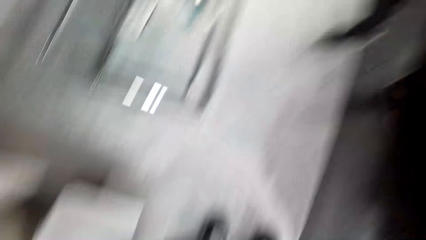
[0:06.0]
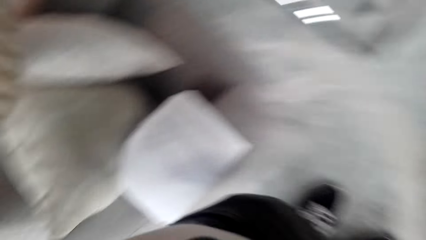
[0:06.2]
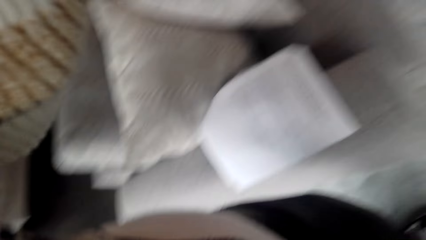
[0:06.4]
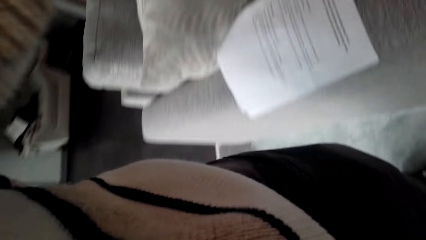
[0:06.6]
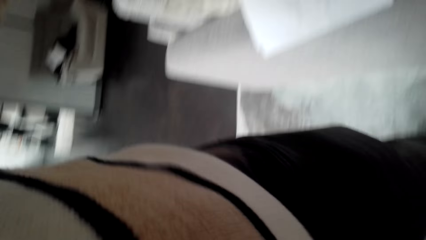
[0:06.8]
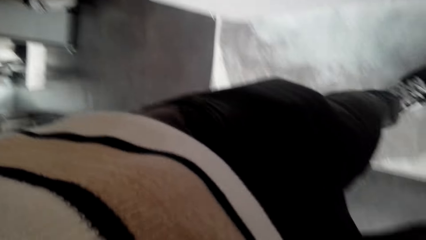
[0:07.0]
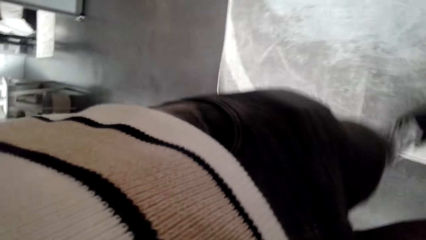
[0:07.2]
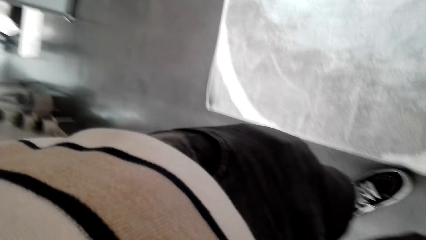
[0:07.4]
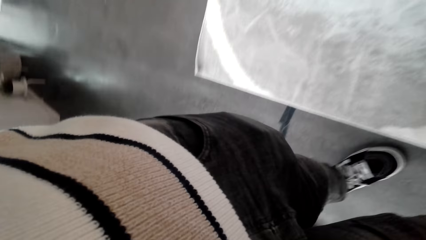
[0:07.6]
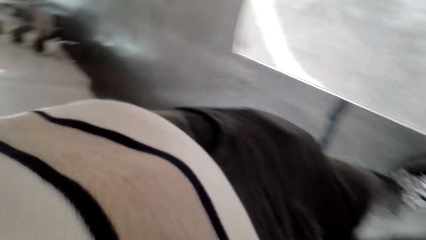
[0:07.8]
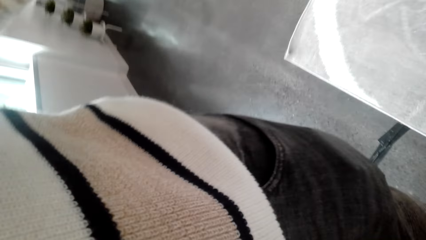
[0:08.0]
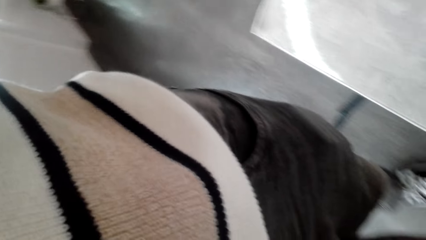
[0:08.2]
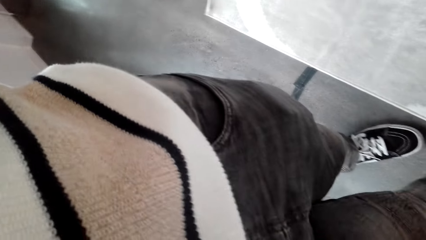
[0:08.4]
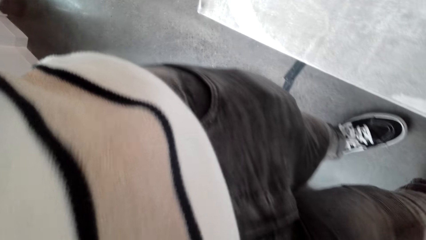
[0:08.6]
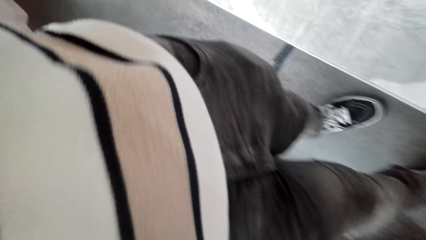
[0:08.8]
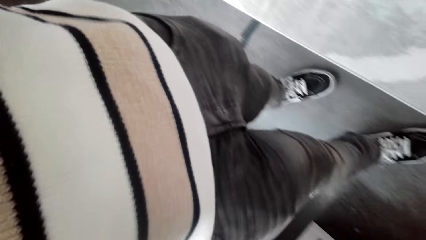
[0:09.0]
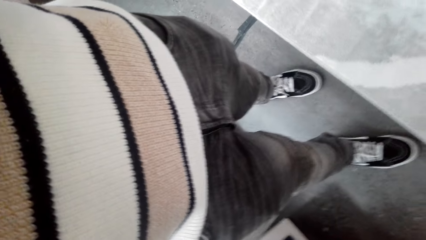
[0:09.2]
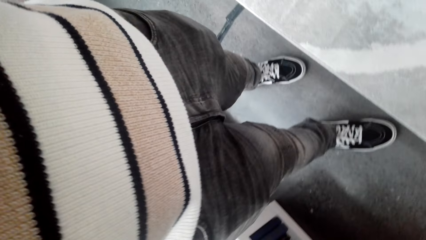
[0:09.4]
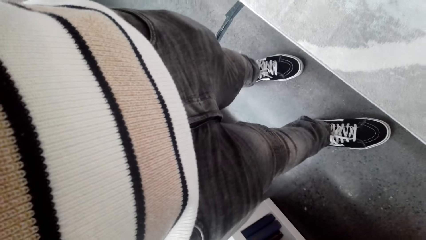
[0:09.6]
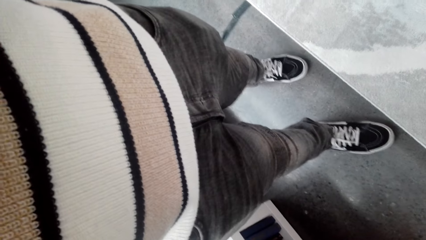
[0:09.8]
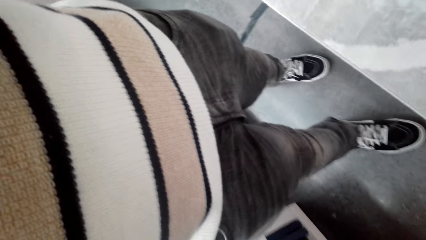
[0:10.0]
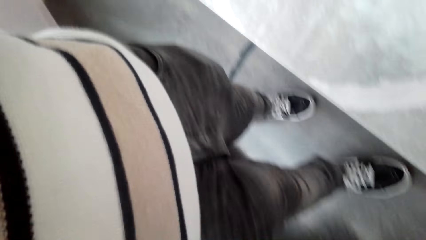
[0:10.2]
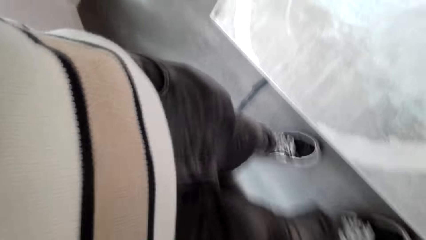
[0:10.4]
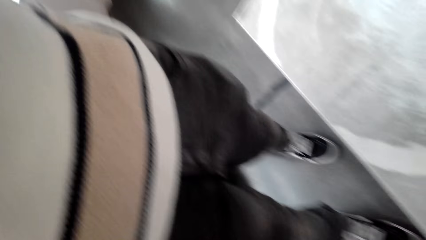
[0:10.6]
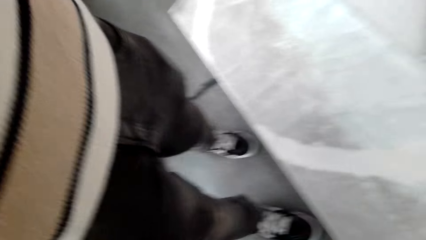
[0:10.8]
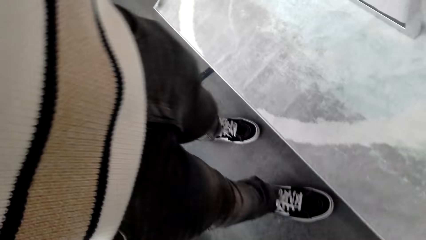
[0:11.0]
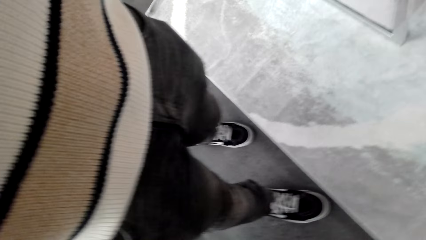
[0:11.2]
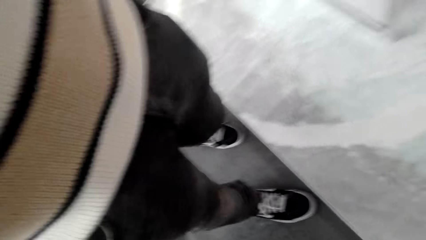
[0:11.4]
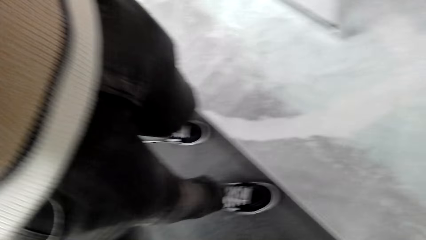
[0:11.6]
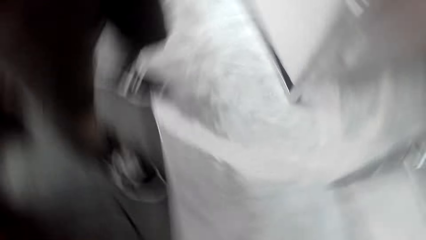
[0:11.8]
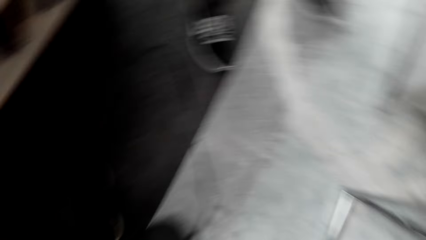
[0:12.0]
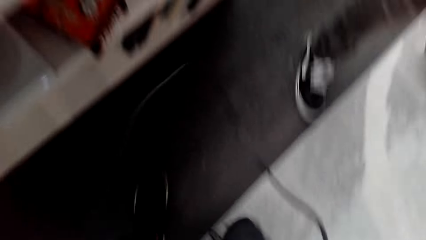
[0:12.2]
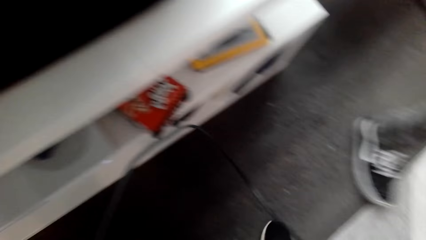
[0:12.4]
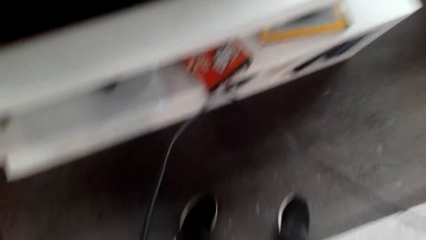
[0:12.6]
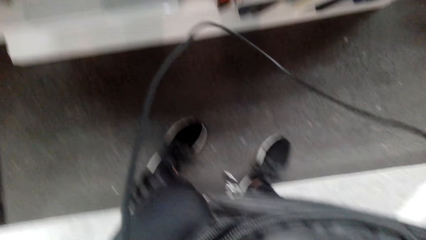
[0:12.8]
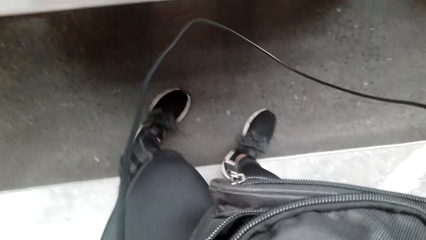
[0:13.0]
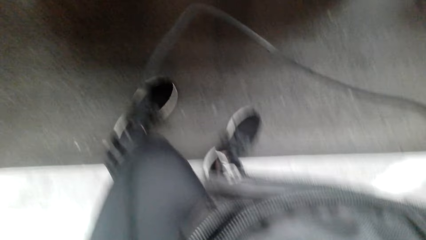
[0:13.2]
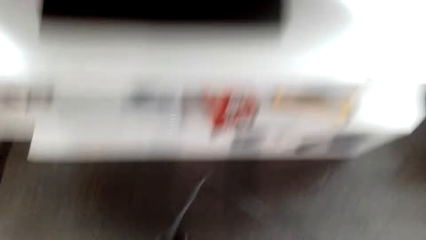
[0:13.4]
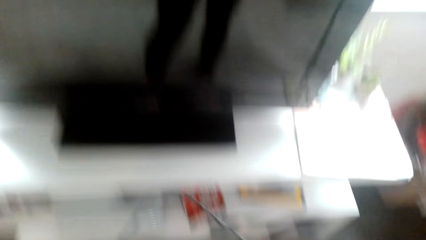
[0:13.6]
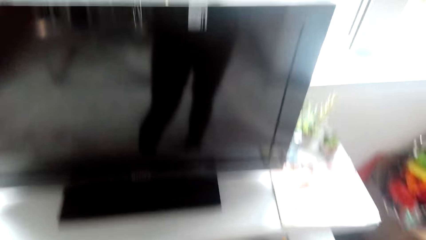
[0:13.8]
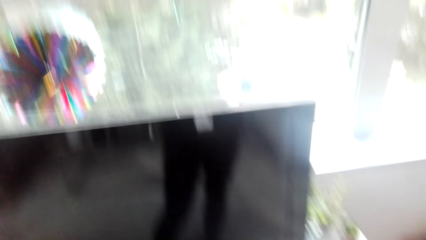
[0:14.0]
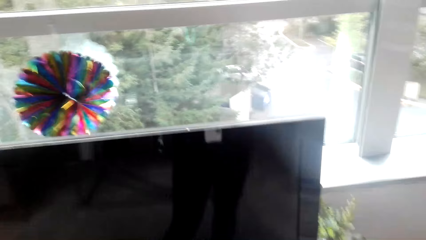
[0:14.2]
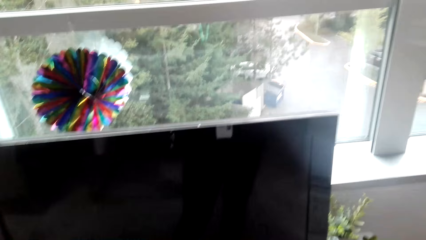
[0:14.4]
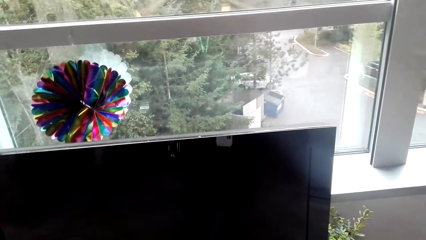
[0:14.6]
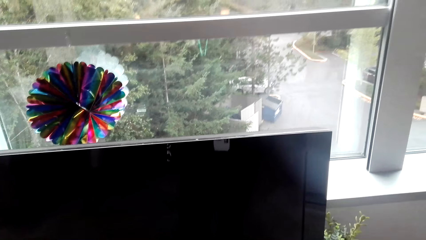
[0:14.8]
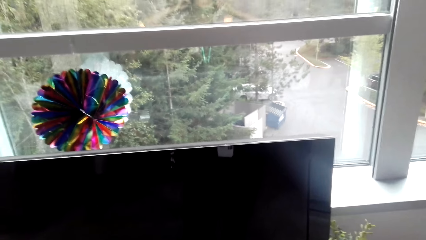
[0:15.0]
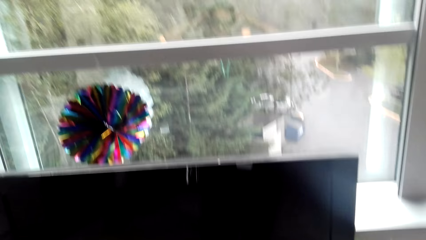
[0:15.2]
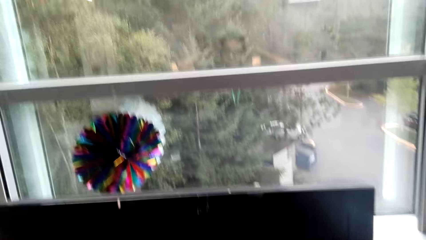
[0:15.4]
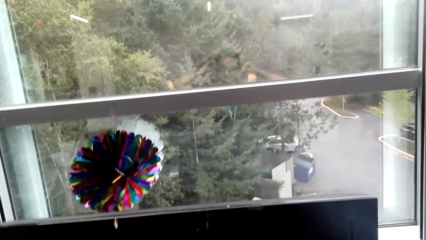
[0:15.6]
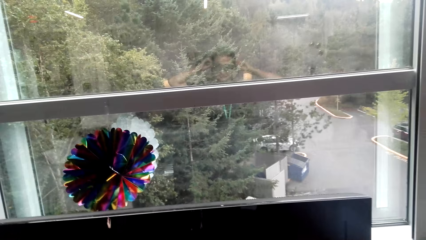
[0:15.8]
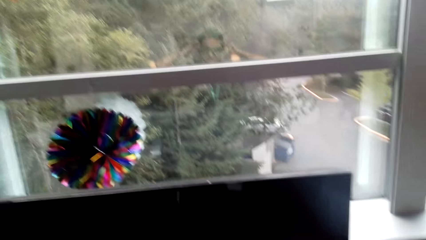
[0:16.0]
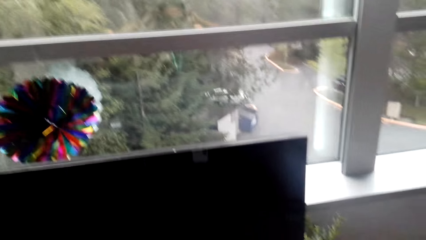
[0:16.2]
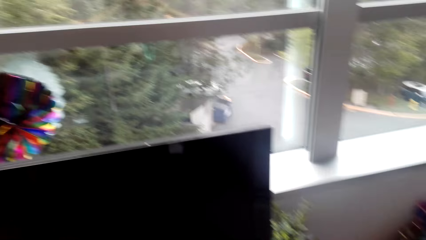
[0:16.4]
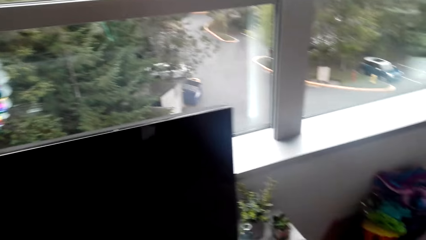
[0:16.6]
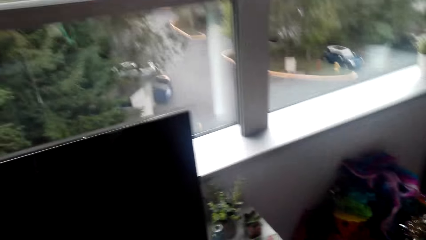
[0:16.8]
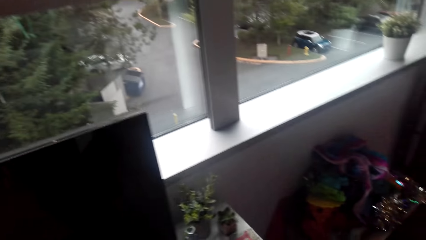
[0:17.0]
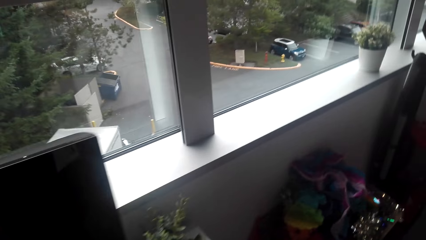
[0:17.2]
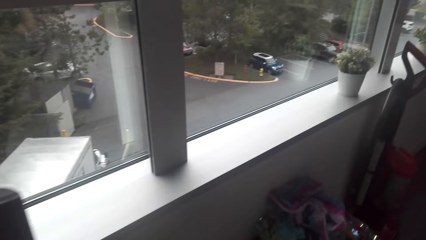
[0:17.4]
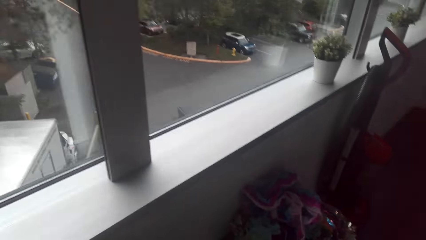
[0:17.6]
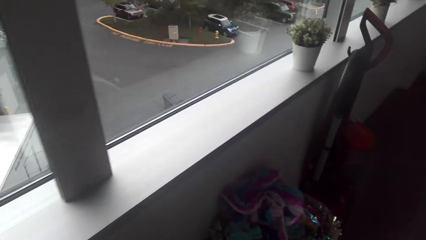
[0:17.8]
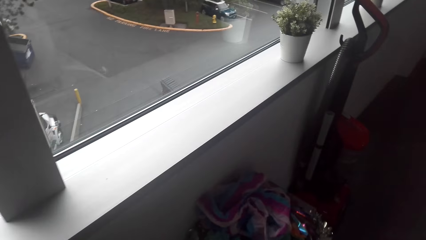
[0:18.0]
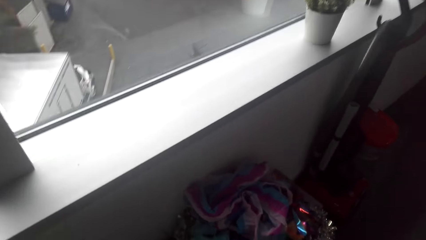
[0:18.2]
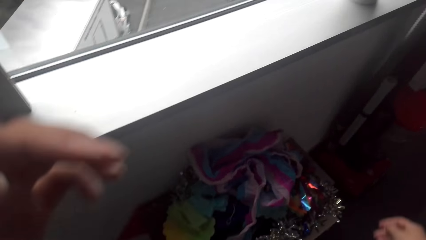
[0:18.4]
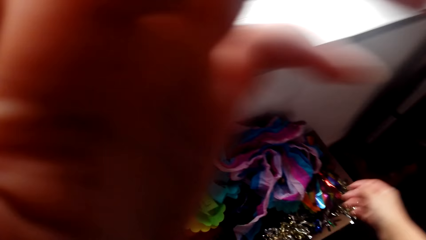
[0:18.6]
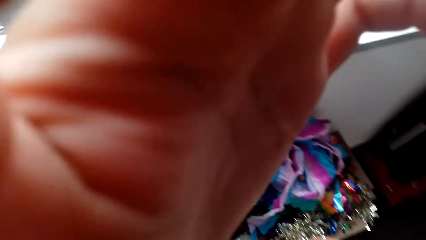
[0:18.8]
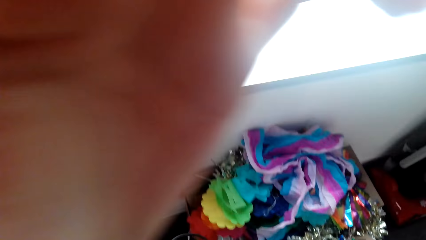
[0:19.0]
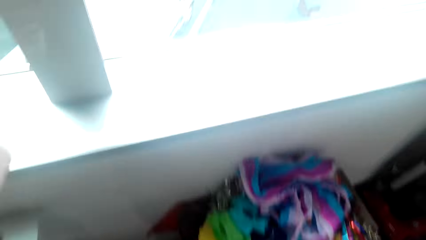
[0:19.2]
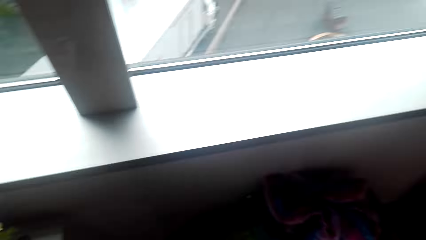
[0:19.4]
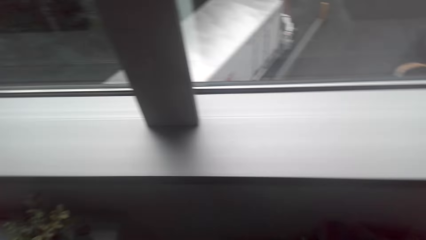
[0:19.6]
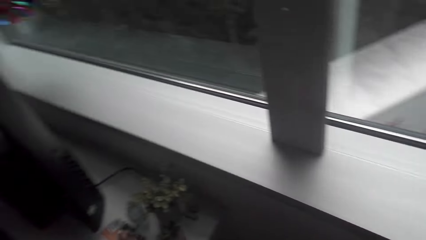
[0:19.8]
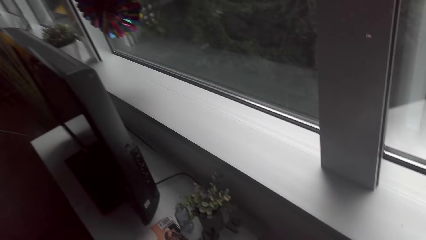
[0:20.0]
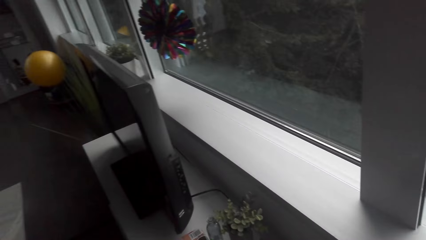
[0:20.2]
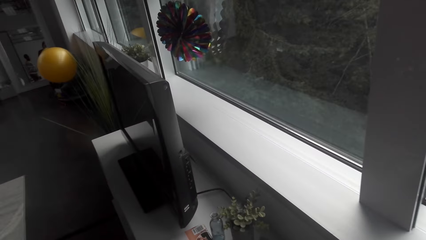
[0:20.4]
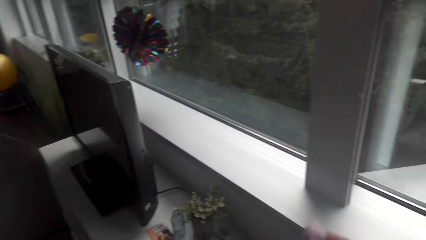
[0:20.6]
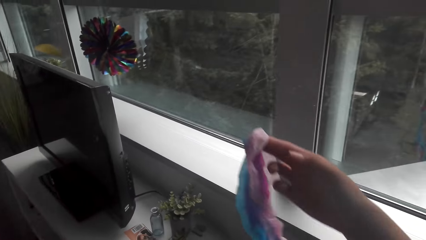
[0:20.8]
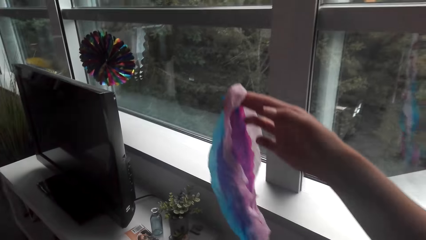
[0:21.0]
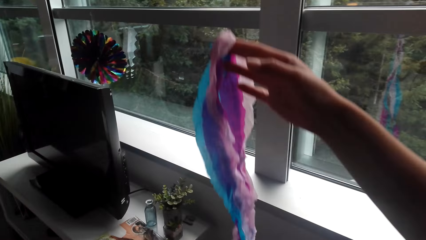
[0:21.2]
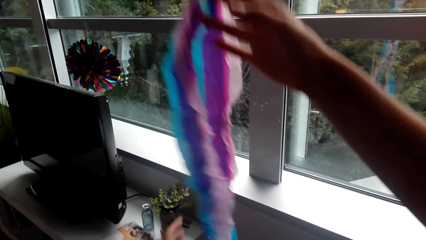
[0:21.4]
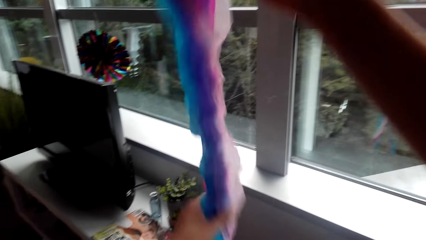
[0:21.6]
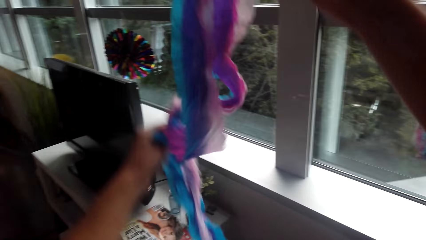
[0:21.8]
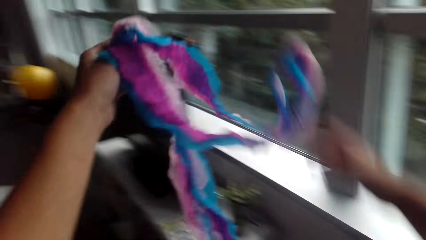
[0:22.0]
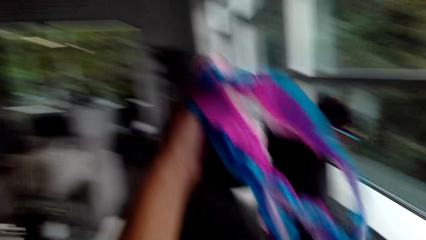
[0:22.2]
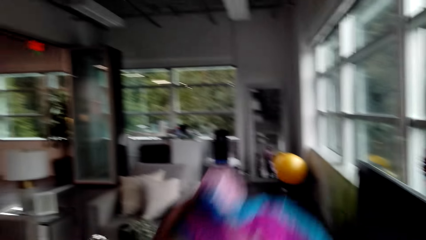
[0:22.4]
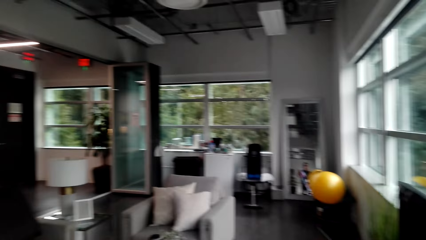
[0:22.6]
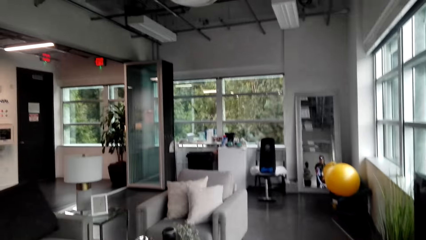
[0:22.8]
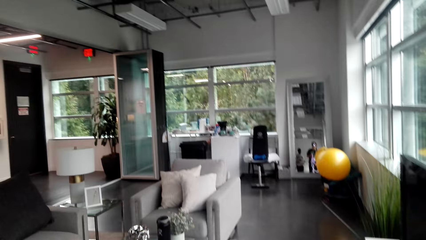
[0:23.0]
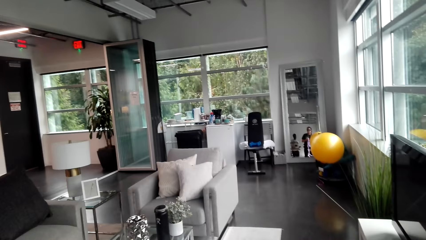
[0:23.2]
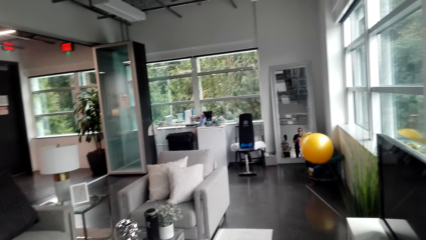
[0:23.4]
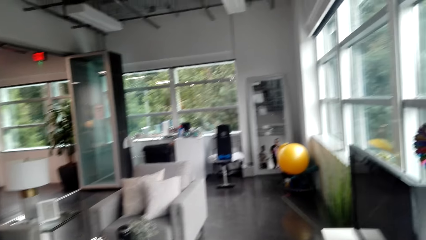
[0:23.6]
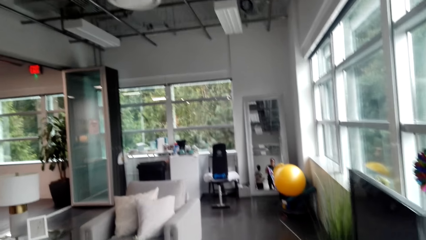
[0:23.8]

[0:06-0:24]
The camera wearer removes the camera. A lady puts on the camera. The camera wearer adjusts the camera. They interact with a man. They pick a party decoration from a box.
